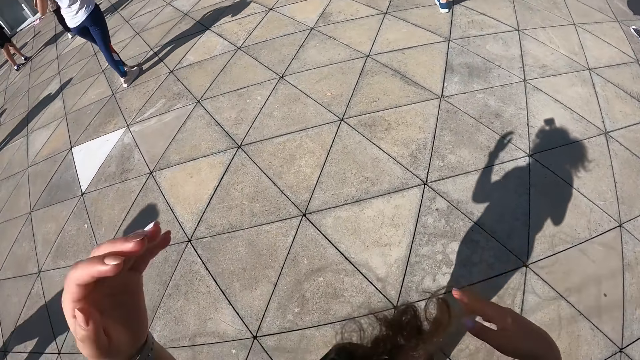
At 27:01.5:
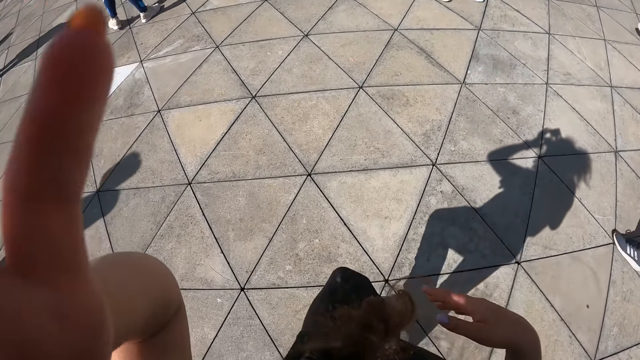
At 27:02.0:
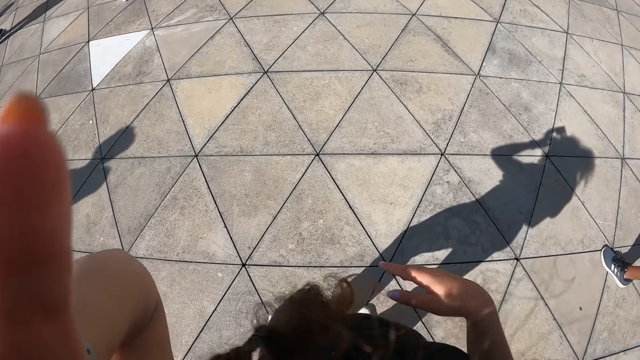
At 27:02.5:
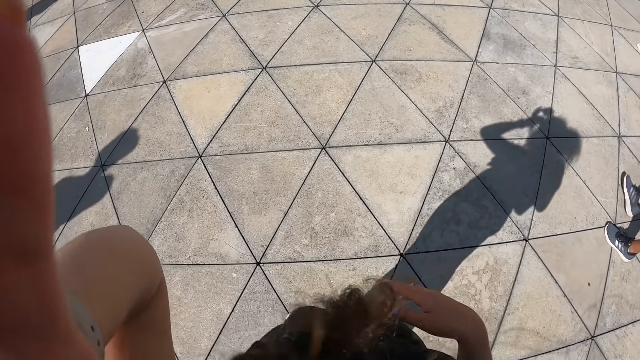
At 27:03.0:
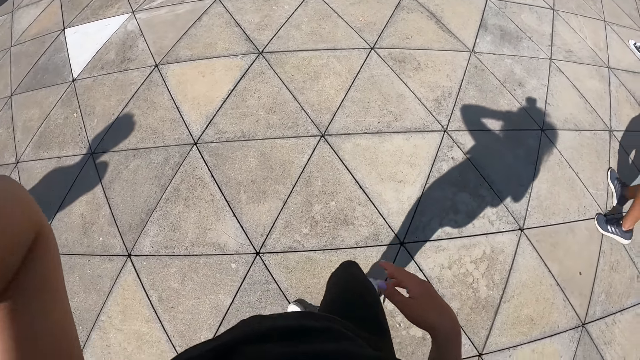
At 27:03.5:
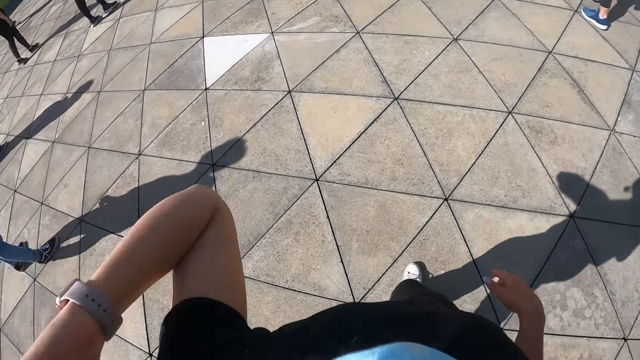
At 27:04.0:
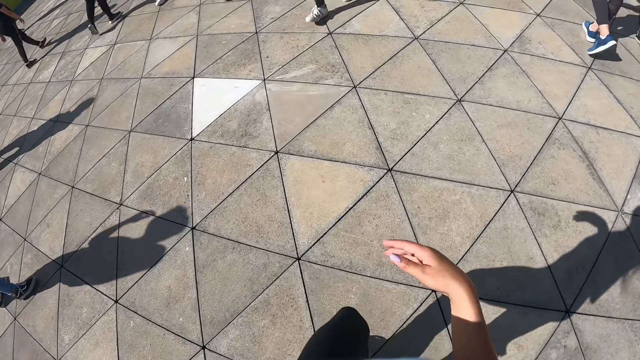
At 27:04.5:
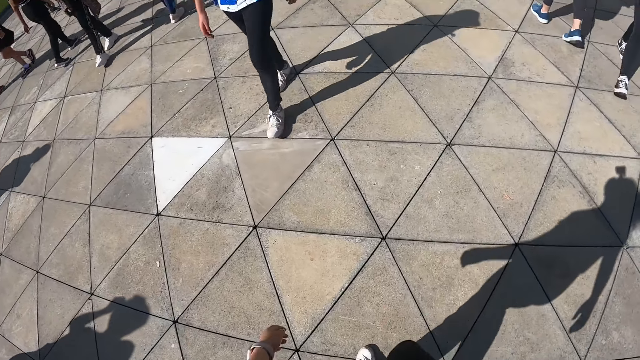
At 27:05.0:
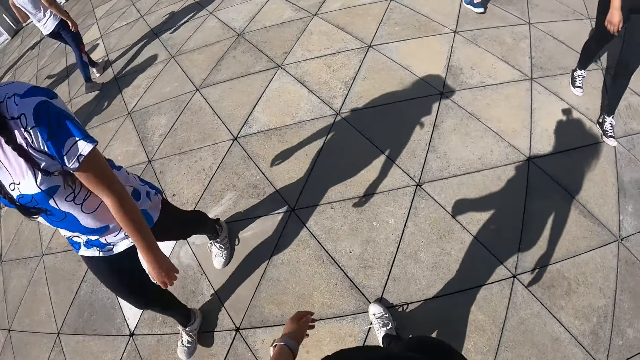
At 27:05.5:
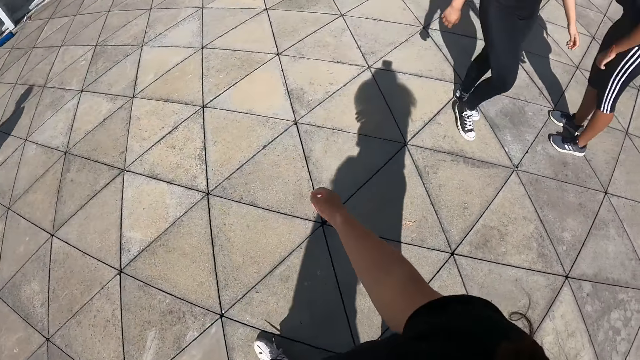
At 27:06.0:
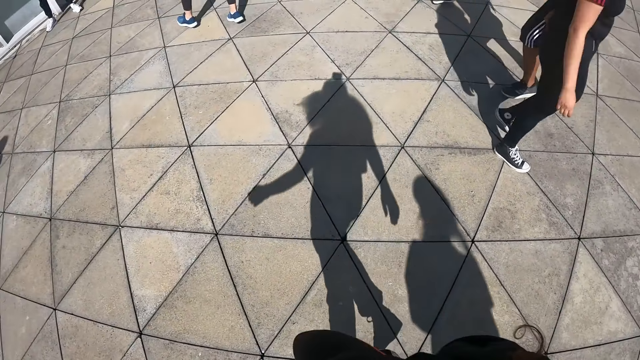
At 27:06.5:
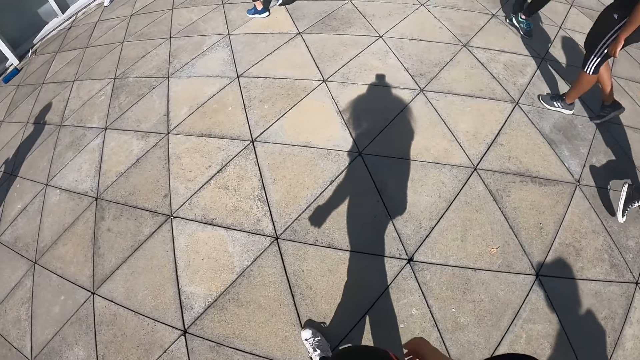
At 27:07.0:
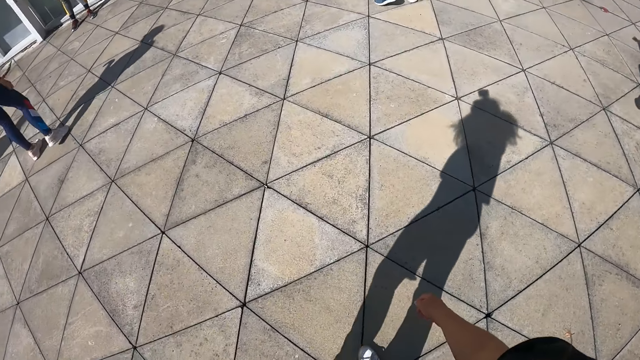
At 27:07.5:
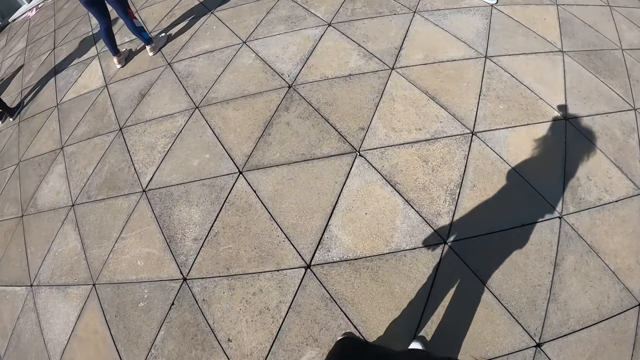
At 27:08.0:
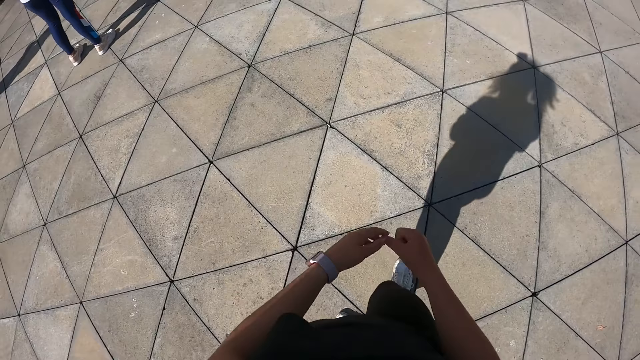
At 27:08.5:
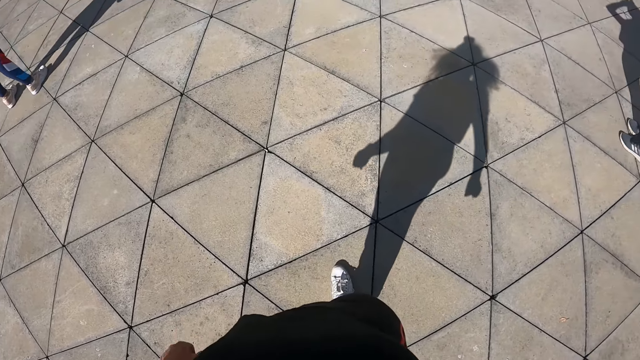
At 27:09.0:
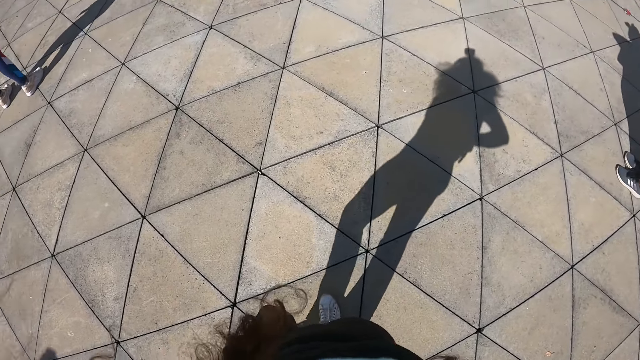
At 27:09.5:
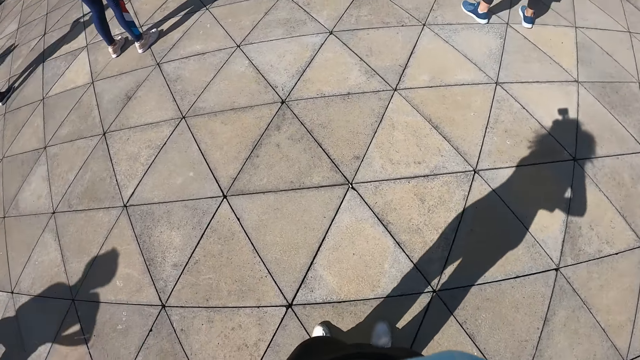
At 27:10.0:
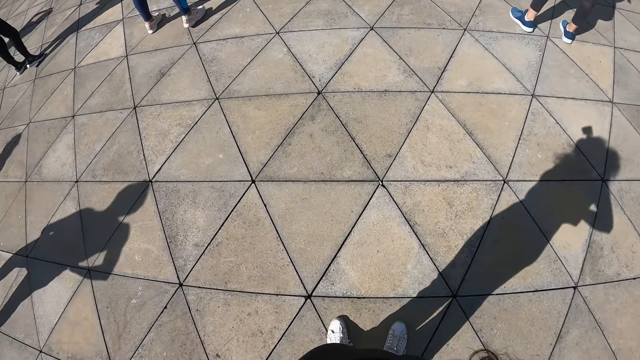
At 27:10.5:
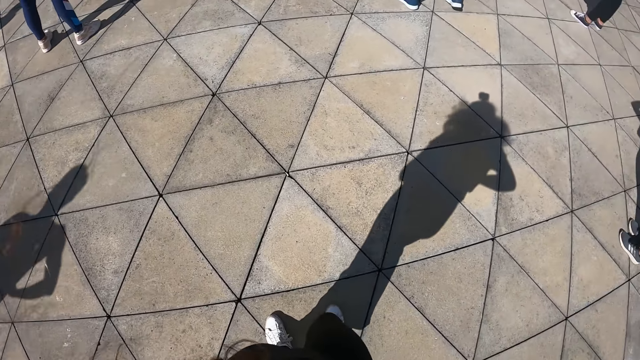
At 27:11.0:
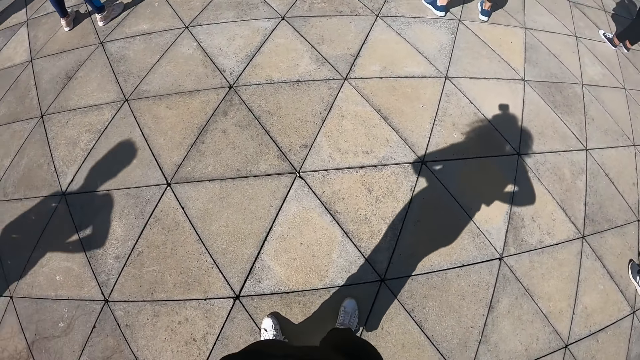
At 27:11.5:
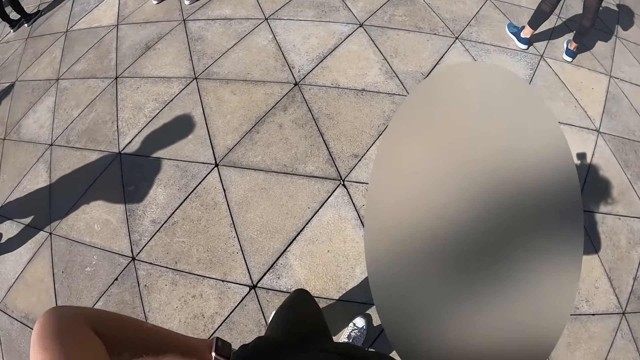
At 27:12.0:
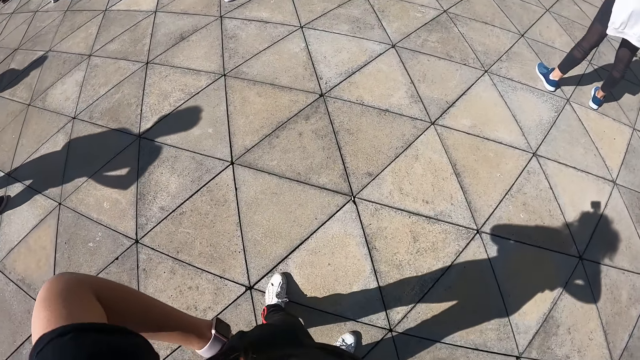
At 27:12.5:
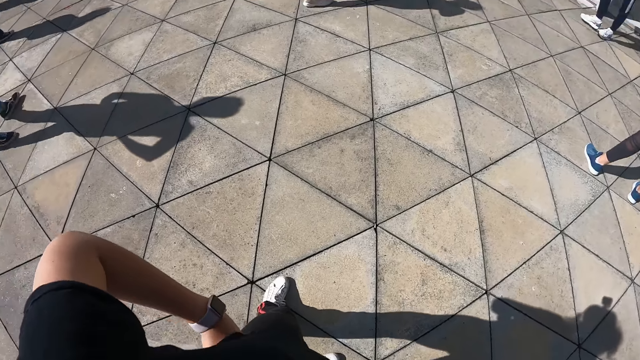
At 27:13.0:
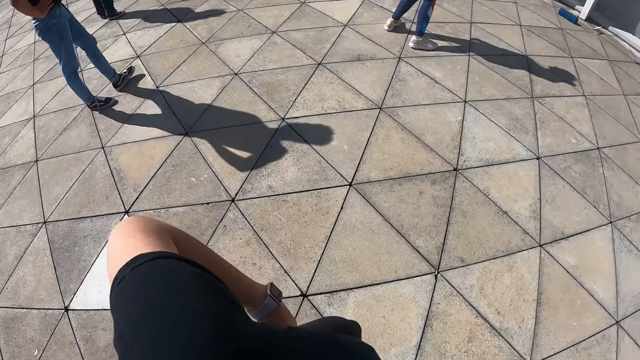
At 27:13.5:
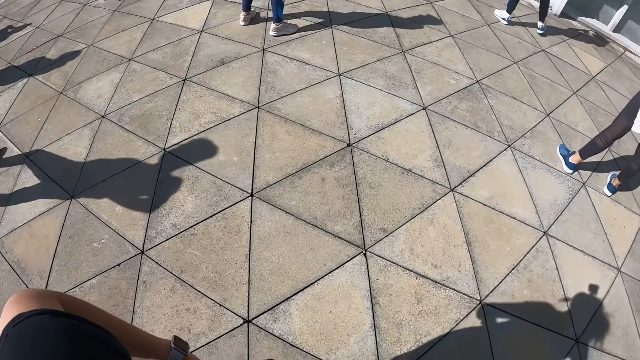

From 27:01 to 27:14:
The camera wearer lifts her left hand to her face. She drops her hand. A woman walks across. The camera wearer walks. Another woman walks. A third woman walks. The camera wearer moves her hands and looks around.

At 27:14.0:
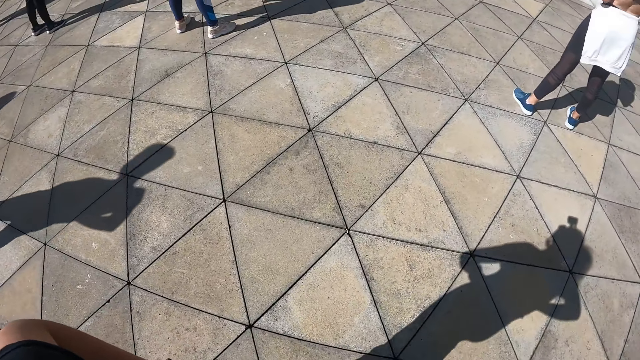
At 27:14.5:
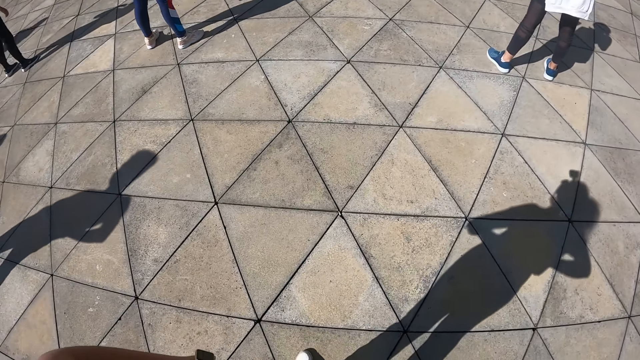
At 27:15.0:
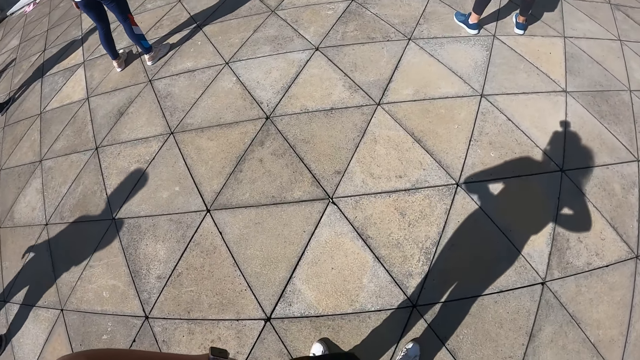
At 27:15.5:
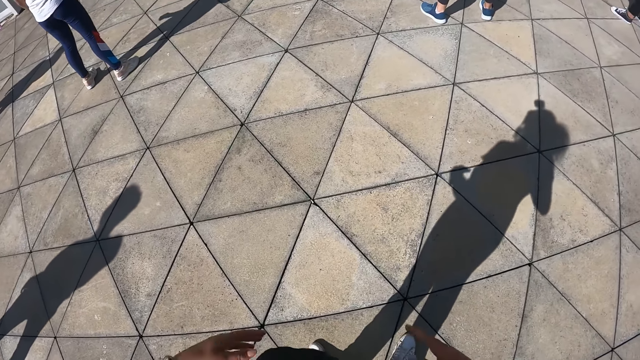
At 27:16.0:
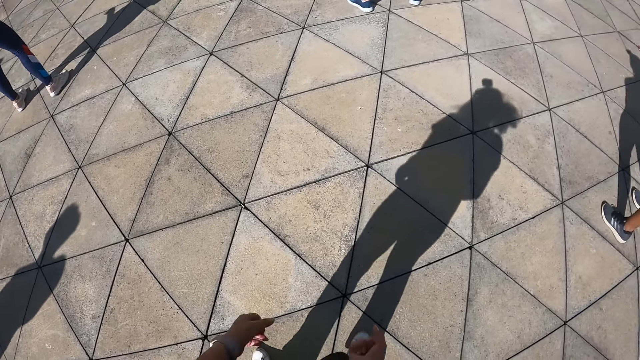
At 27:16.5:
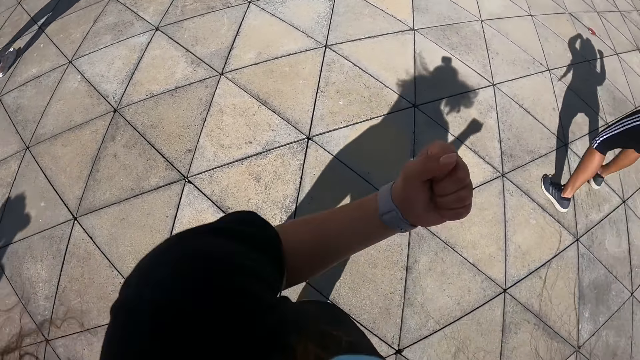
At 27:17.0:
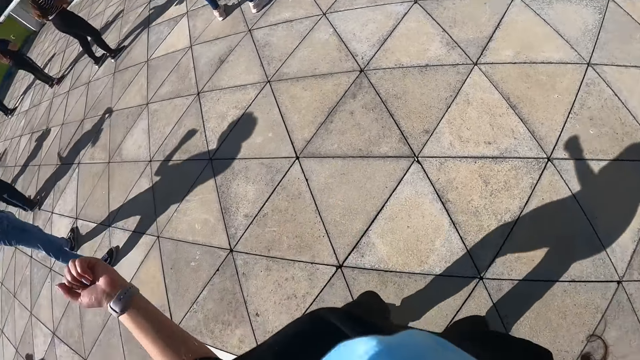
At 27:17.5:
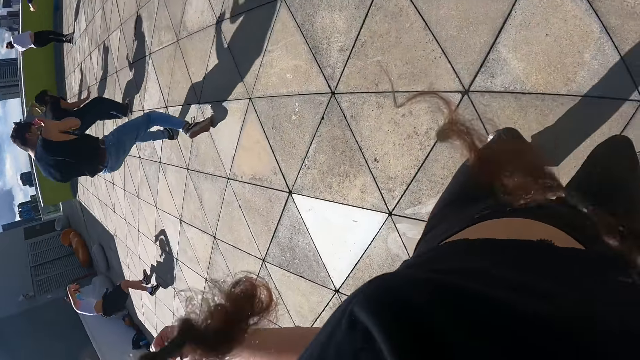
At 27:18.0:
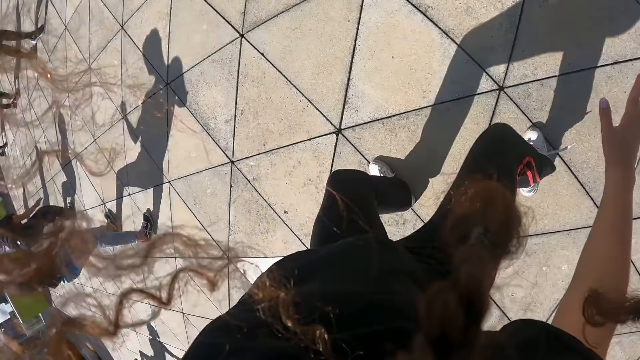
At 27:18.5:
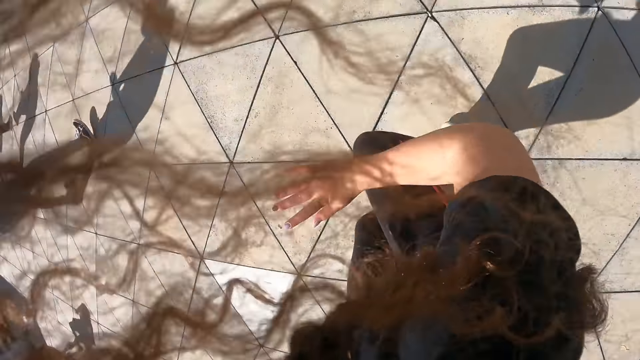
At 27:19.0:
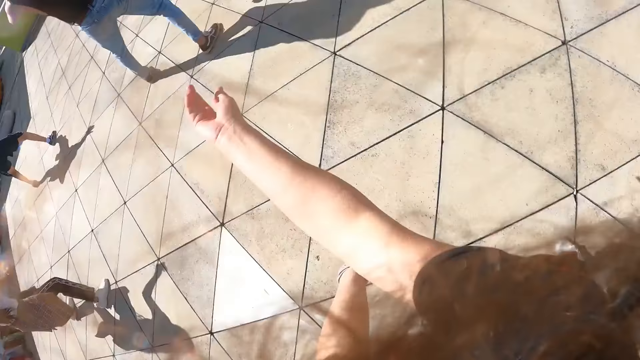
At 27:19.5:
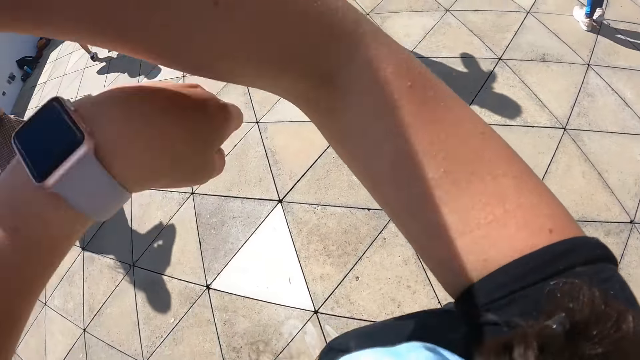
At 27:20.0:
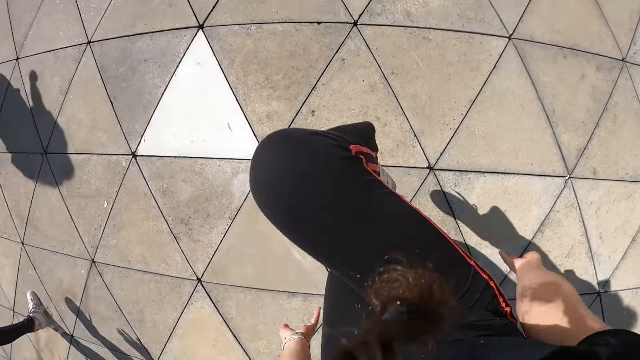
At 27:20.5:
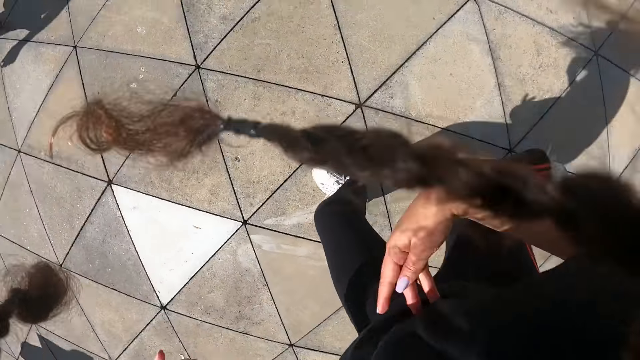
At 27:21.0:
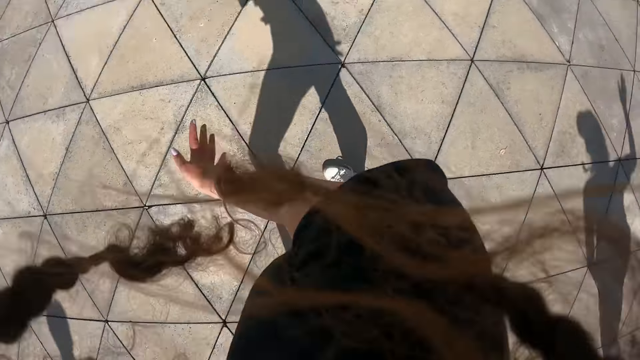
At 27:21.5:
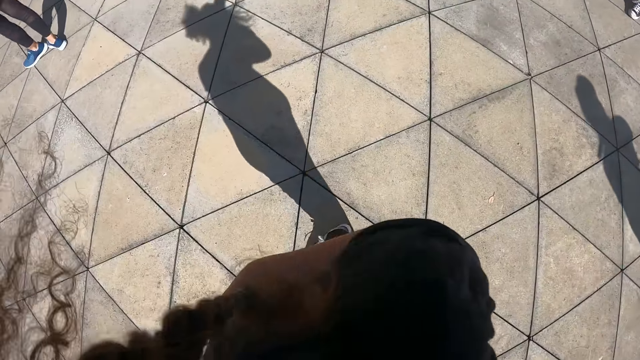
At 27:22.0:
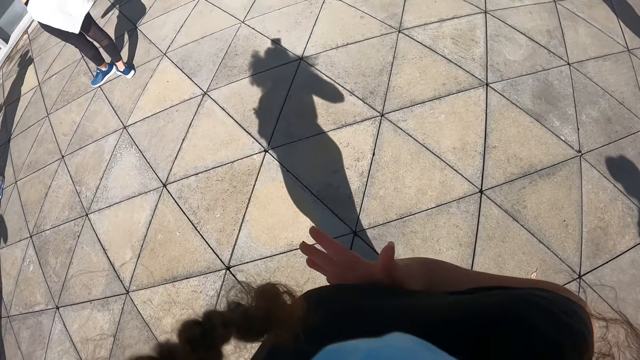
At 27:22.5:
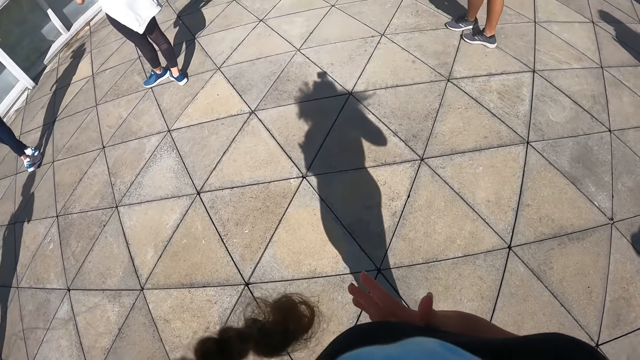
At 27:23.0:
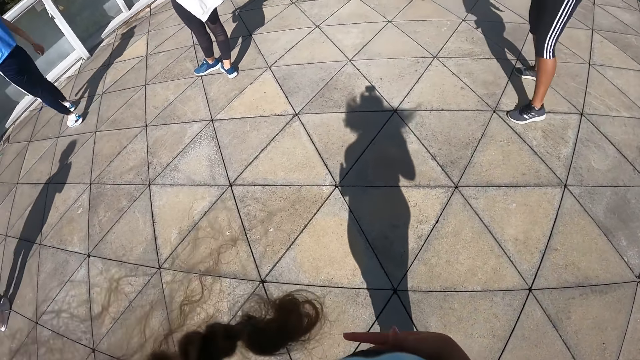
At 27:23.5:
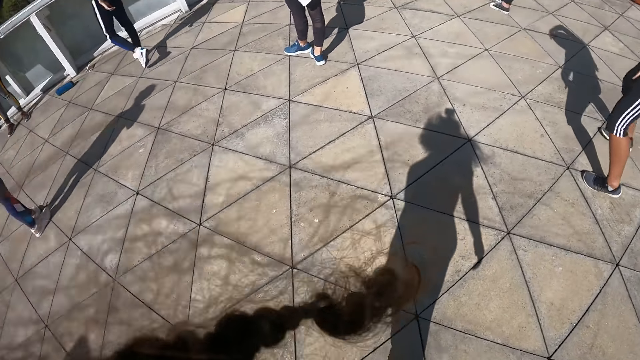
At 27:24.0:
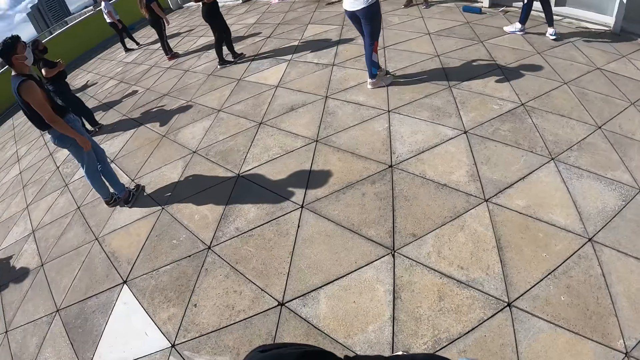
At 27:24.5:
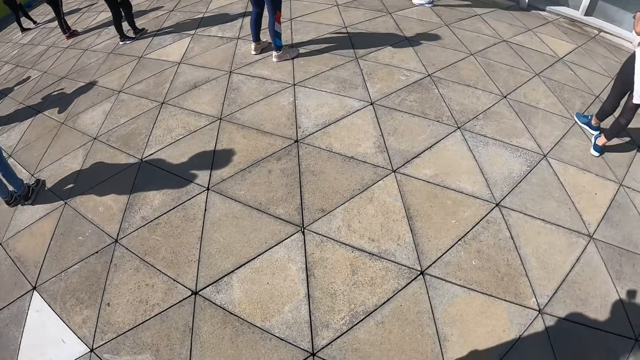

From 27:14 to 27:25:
The camera wearer dances with a group of people in a compound.
